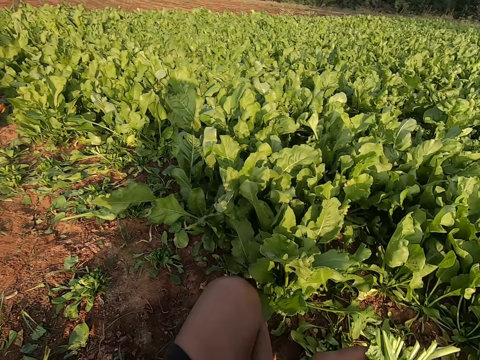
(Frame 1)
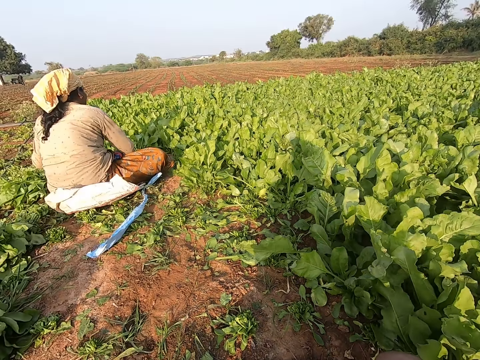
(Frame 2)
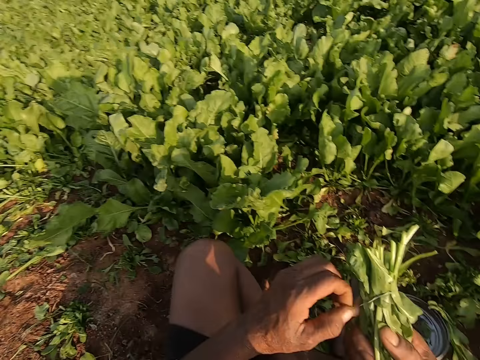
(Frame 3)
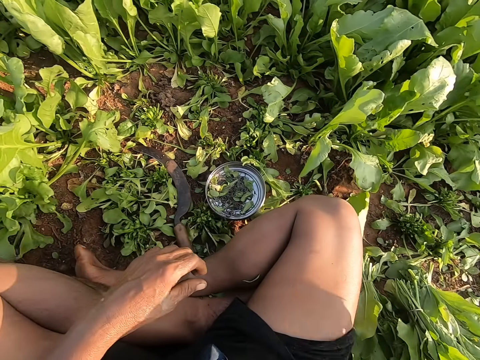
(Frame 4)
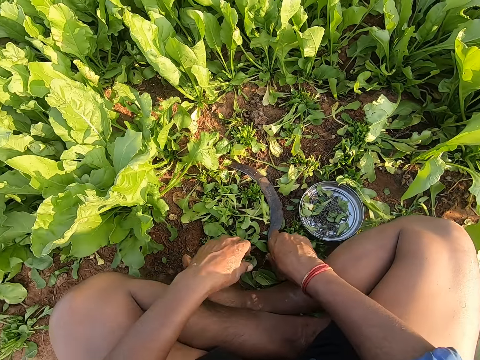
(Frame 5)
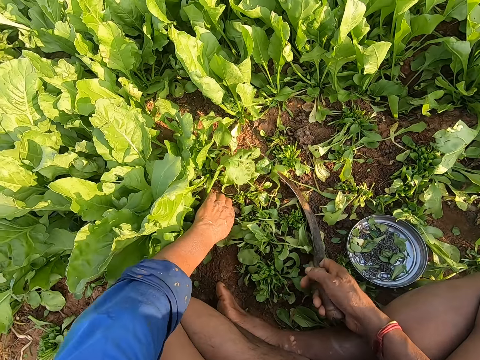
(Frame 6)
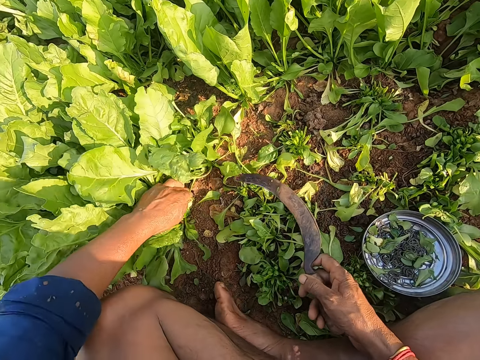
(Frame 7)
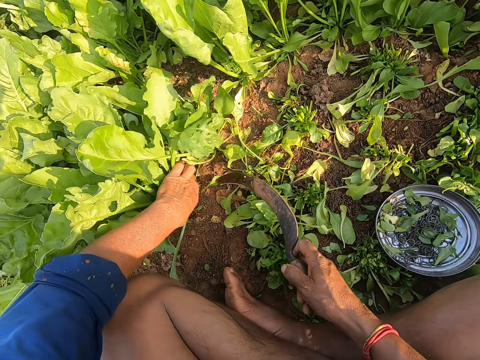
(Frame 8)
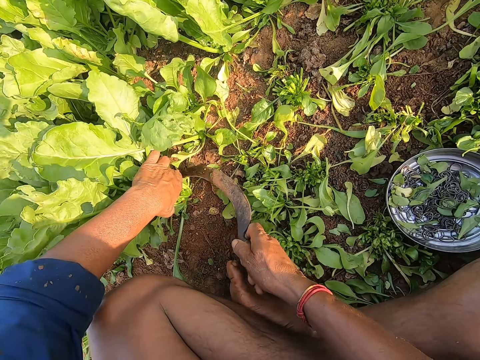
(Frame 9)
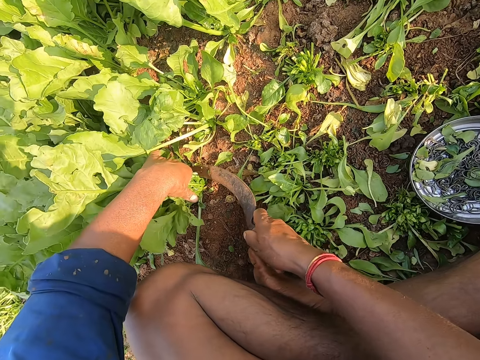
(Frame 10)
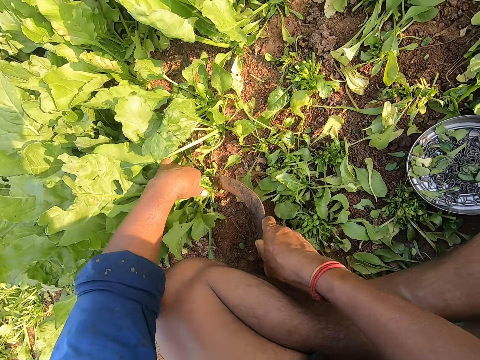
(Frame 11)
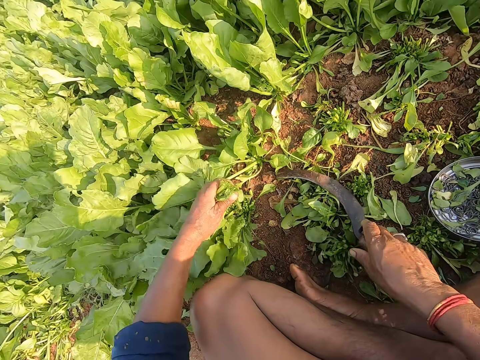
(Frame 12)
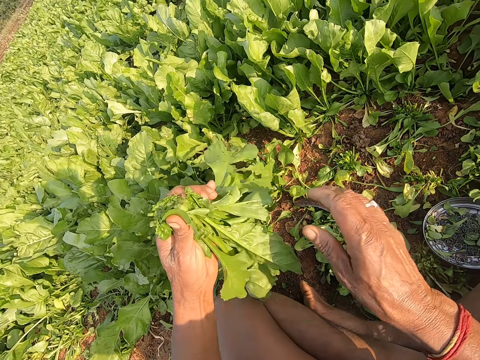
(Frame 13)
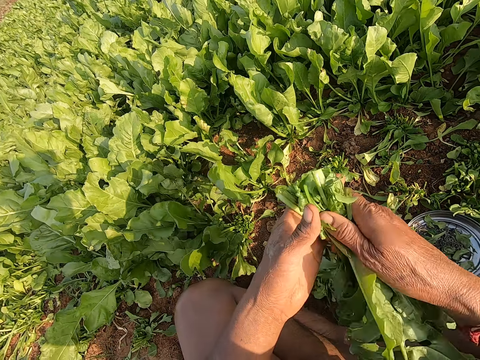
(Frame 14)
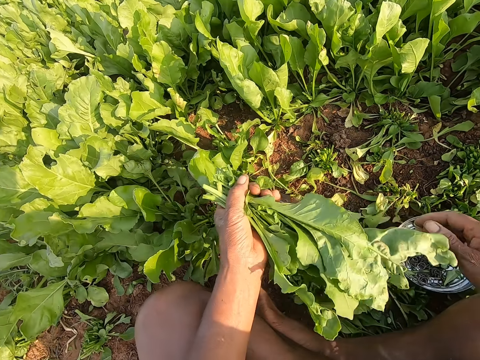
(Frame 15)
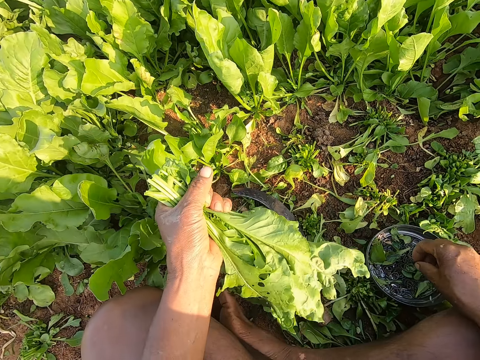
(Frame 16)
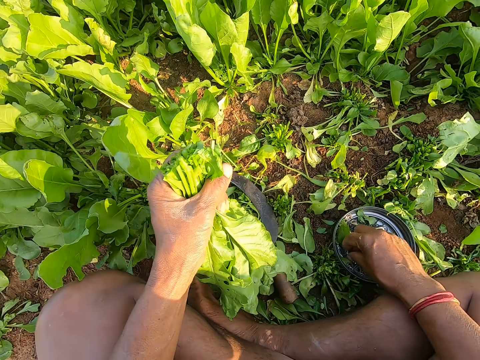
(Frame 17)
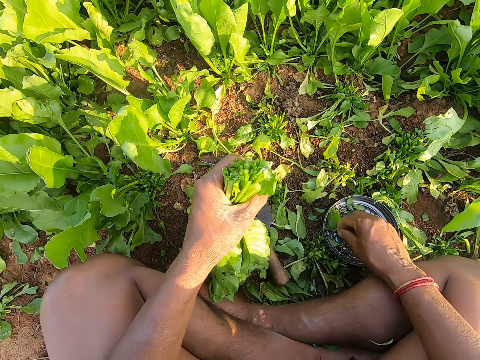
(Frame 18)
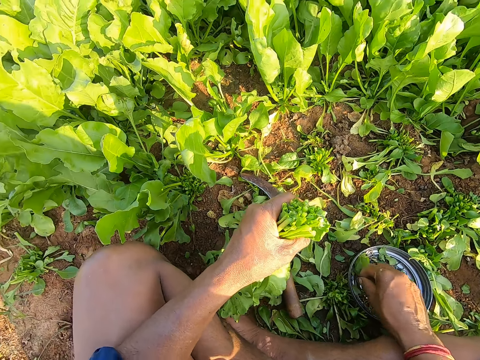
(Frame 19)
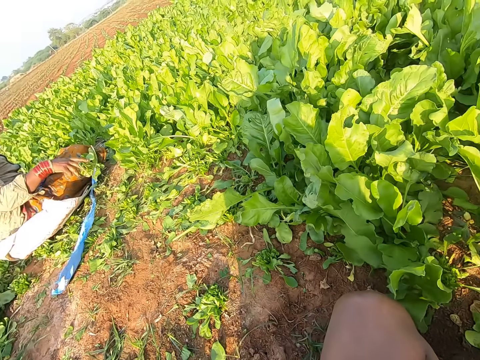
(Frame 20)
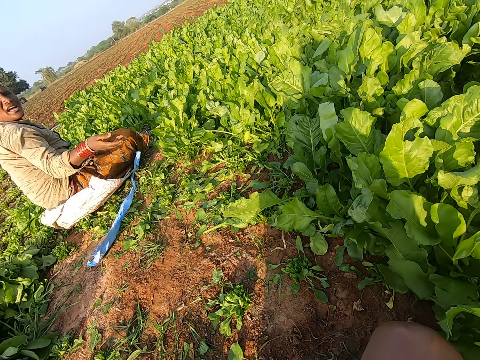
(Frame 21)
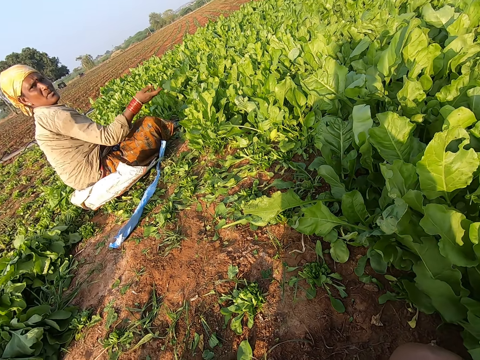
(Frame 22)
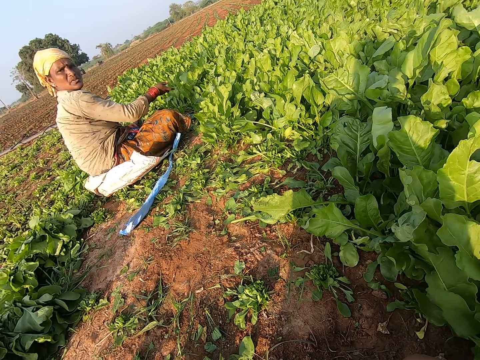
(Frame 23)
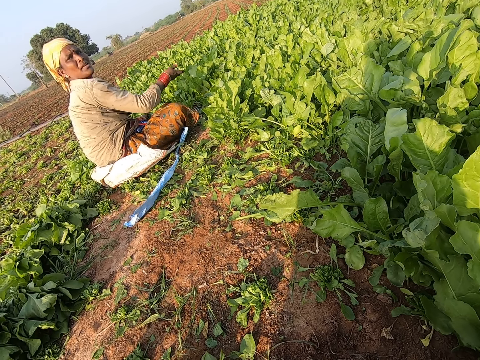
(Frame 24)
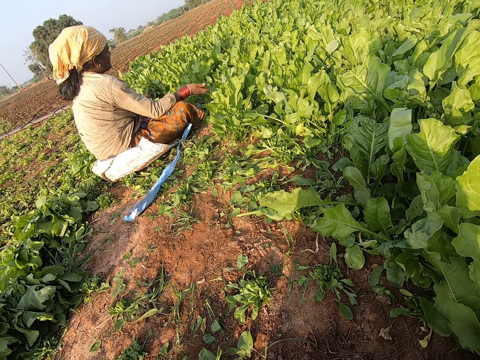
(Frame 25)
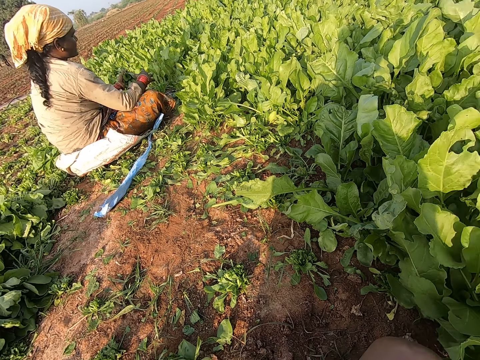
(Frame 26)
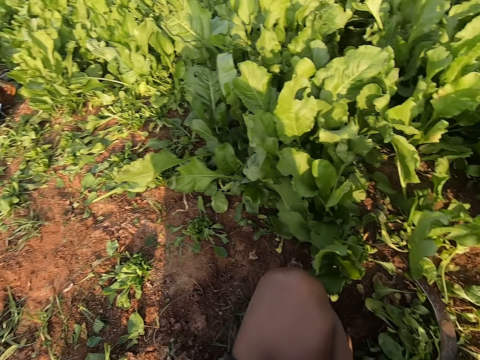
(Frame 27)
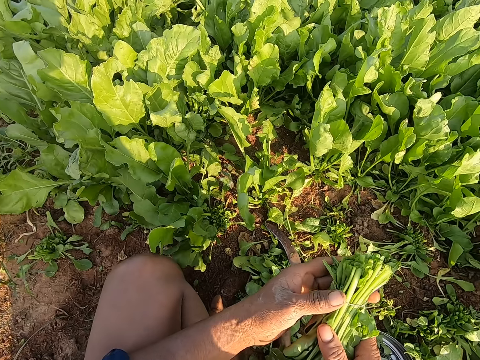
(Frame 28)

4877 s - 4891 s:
The camera wearer talks with the woman. They drop the spinach leaves on the ground with his right hand. They pick up the sickle on the ground with his right hand. They hold some spinach. They harvest spinach leaves with the sickle in his right hand. They drop the sickle in his right hand on the ground. They adjust the spinach in his hand. They pick up a rubber band on the plate on the ground with his right hand. The woman drops spinach leaves in her right hand on the ground. The camera wearer interacts with the woman. The woman gesticulates with her right hand. The camera wearer looks at the woman.

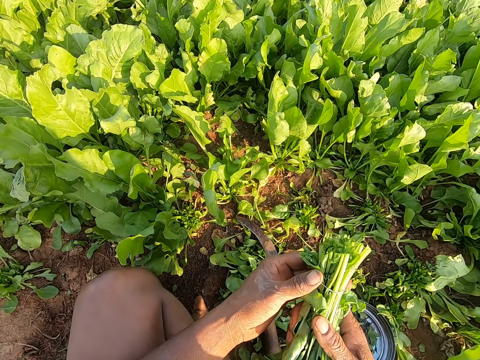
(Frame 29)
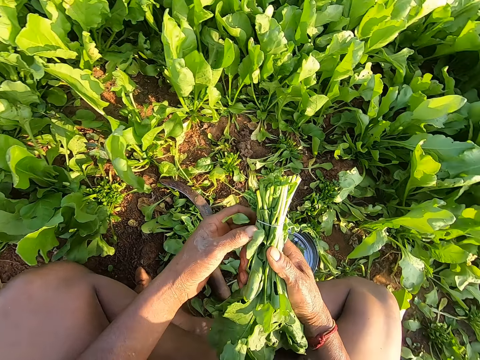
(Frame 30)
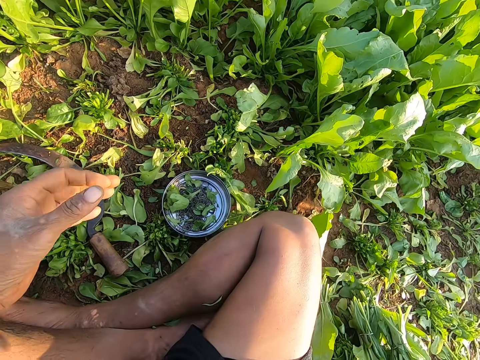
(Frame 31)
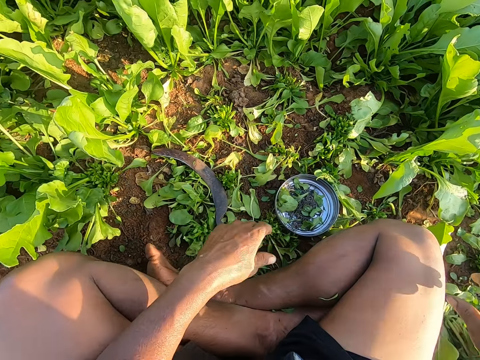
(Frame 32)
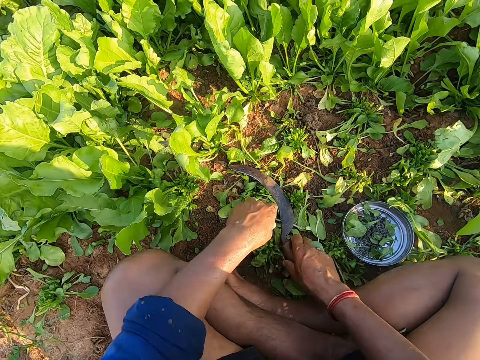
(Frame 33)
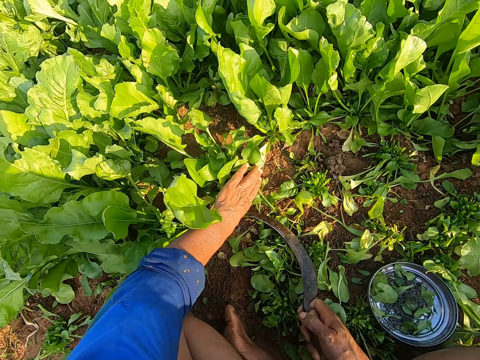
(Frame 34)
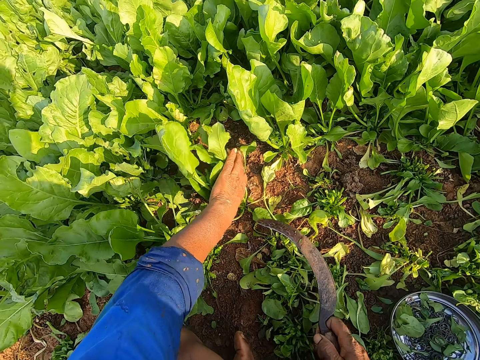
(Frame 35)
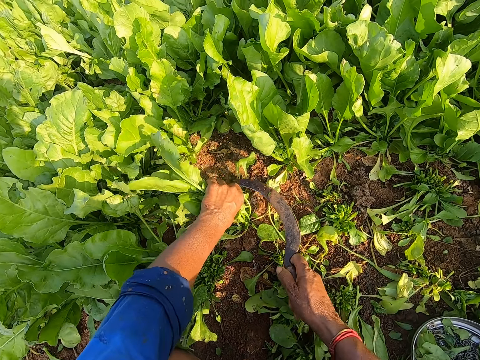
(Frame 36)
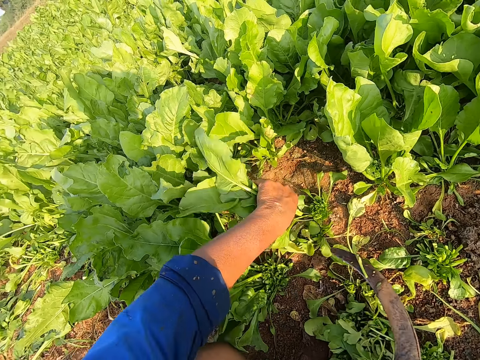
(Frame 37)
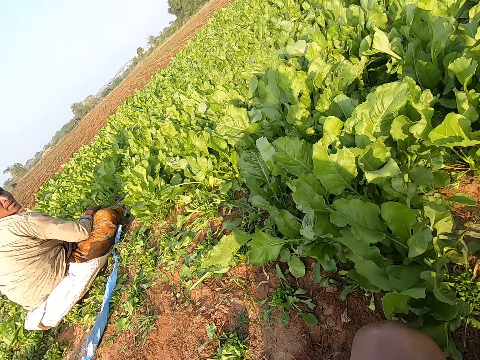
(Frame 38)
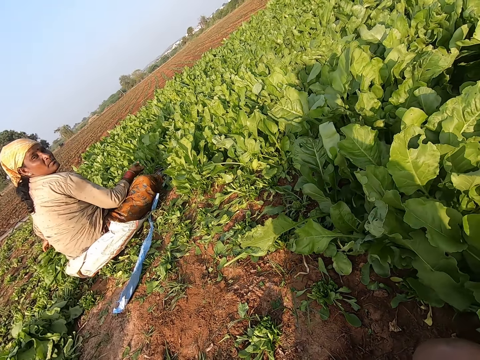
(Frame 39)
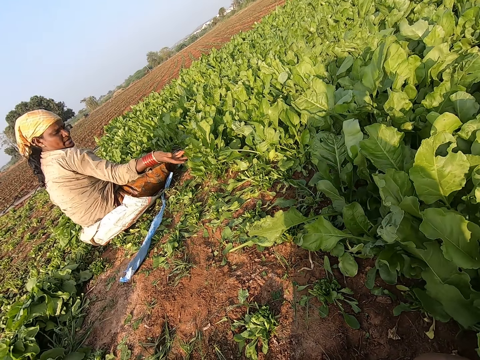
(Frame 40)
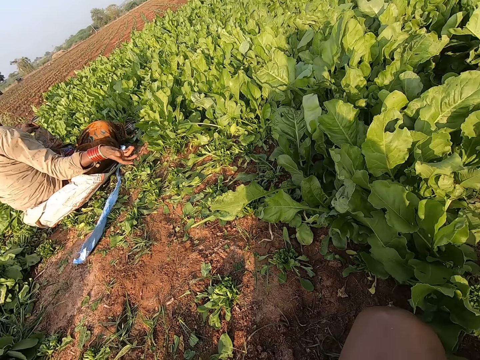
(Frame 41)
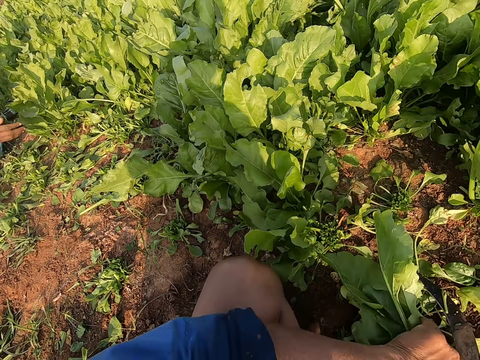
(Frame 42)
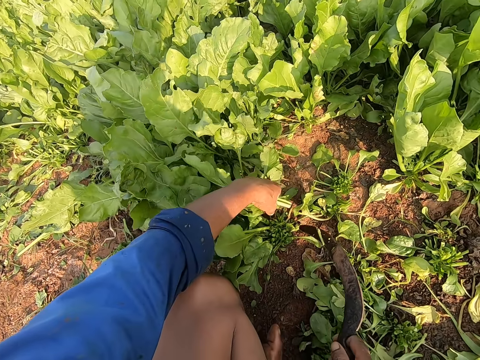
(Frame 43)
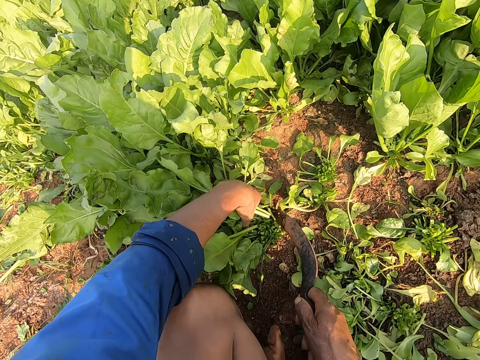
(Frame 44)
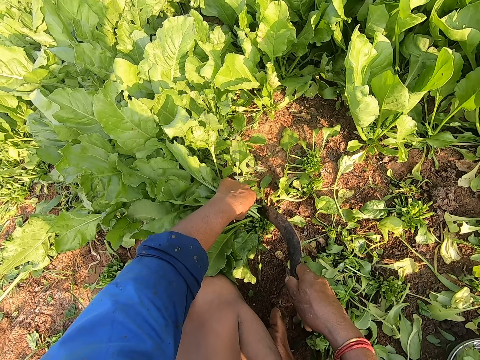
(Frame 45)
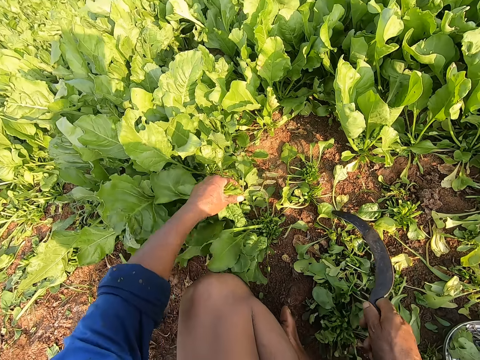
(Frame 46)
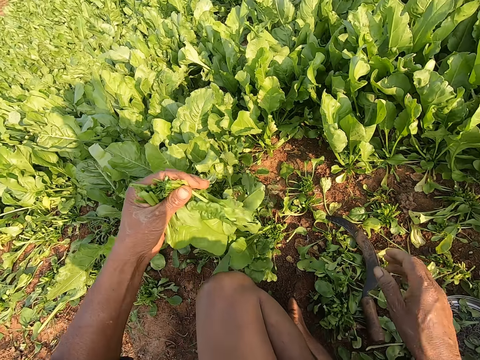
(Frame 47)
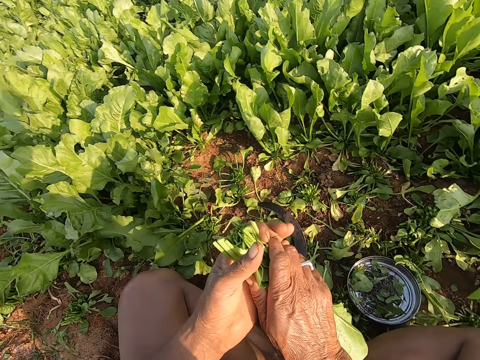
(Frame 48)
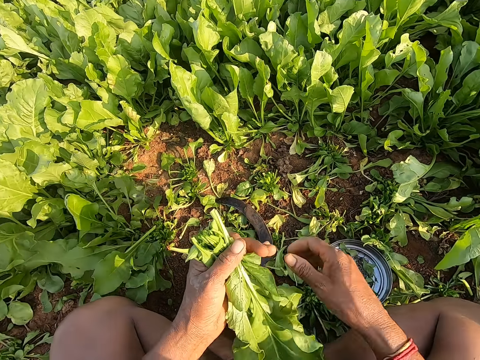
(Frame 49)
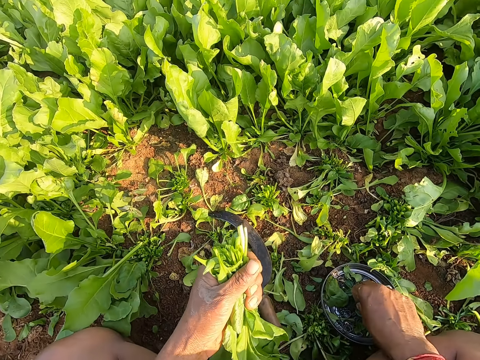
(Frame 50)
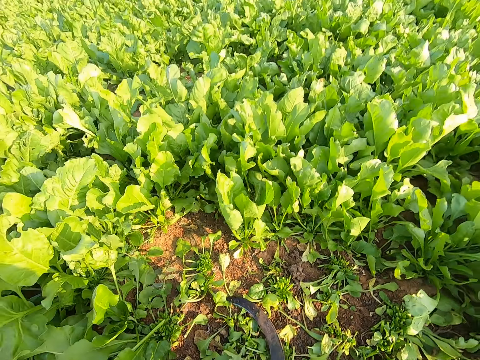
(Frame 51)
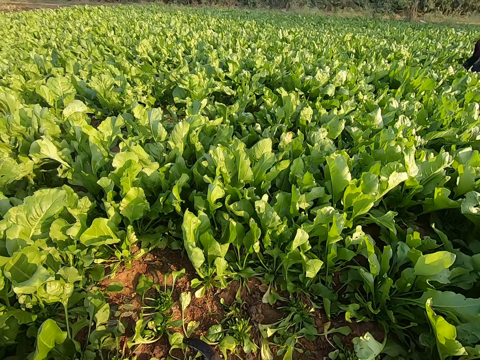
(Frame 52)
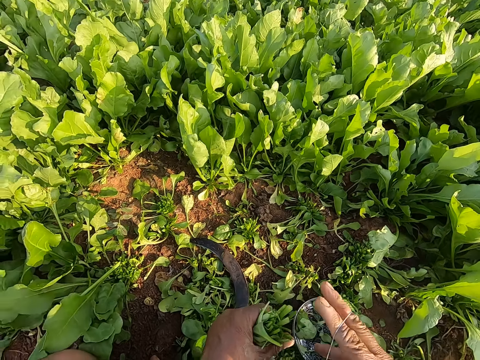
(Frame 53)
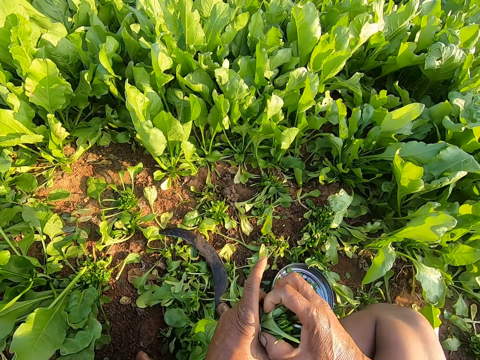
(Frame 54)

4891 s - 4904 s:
The camera wearer ties the spinach with the rubber band. They drop the spinach leaves on the ground with his right hand. They pick up the sickle on the ground with his right hand. They hold some spinach. They harvest spinach leaves with the sickle in his right hand. They talk with the woman. The woman drops spinach leaves in her left hand on the ground. The woman gesticulates with her right hand. The camera wearer looks at the woman. They hold some spinach. They harvest spinach leaves with the sickle in his right hand. They drop the sickle in his right hand on the ground. They pick up a rubber band on the plate on the ground with his right hand. They bind the spinach leaves in her left hand with the rubber band in her right hand.
